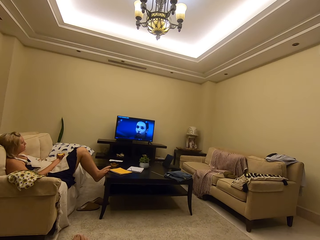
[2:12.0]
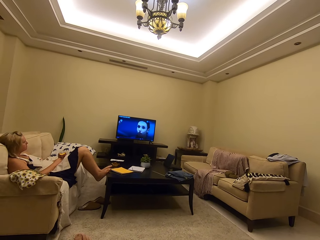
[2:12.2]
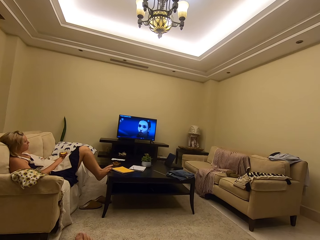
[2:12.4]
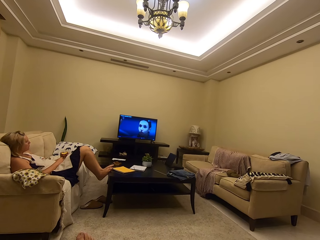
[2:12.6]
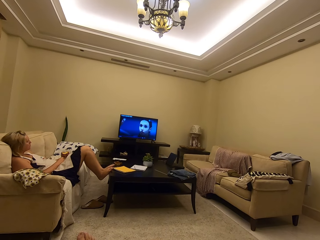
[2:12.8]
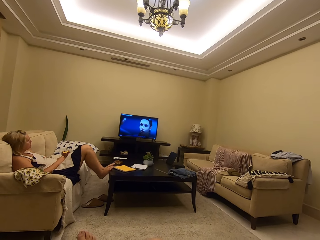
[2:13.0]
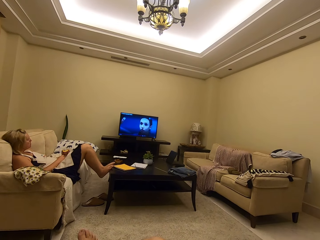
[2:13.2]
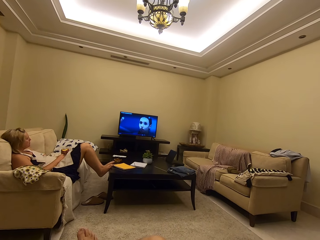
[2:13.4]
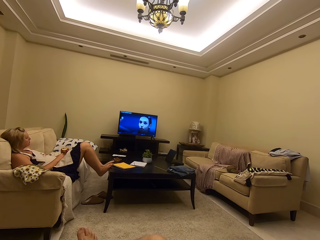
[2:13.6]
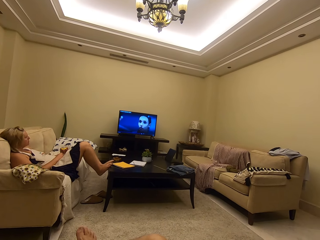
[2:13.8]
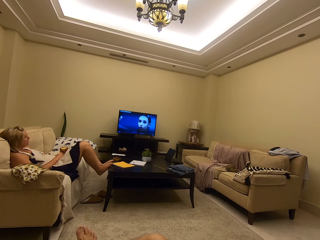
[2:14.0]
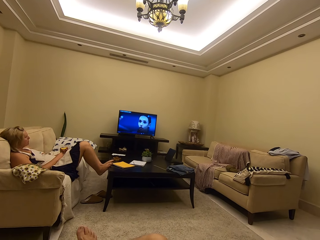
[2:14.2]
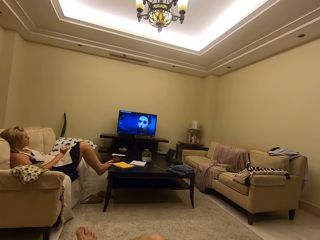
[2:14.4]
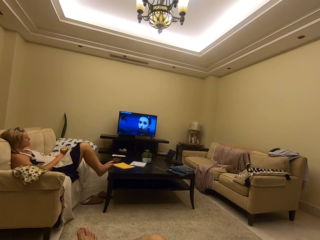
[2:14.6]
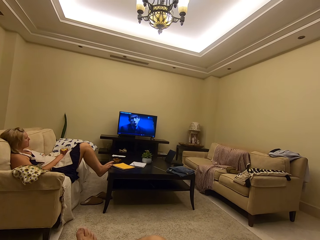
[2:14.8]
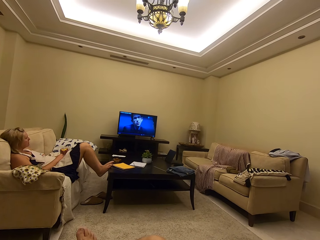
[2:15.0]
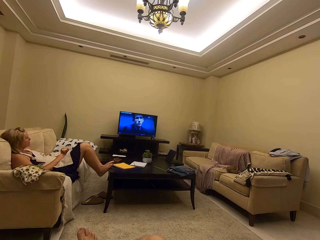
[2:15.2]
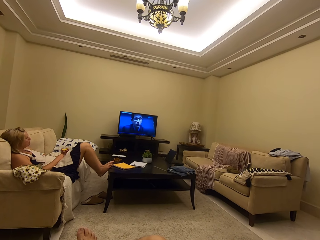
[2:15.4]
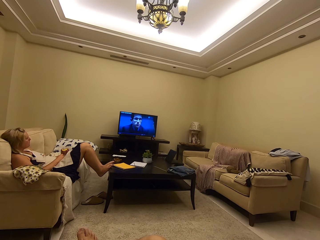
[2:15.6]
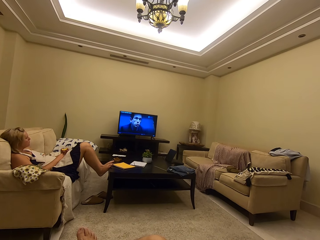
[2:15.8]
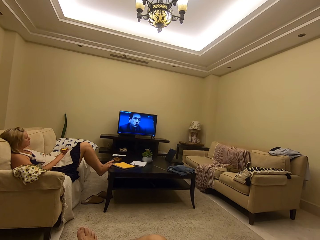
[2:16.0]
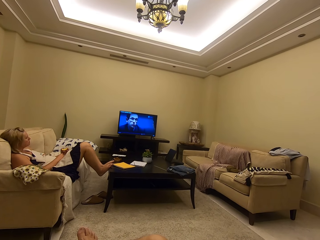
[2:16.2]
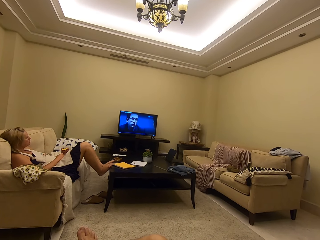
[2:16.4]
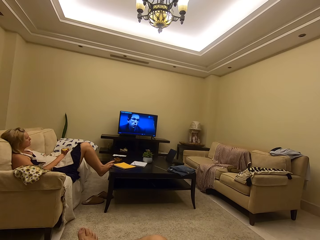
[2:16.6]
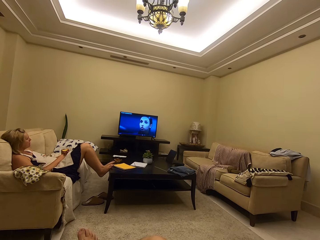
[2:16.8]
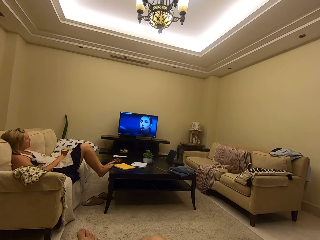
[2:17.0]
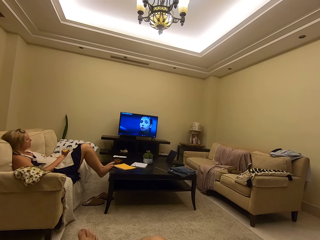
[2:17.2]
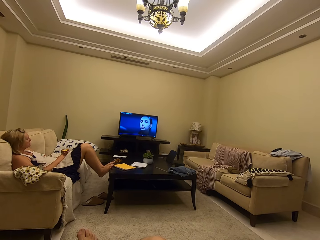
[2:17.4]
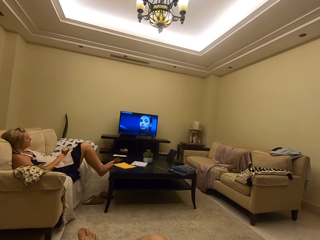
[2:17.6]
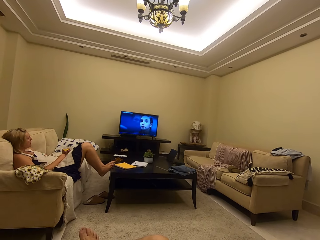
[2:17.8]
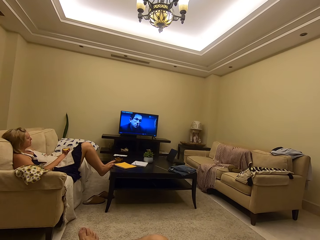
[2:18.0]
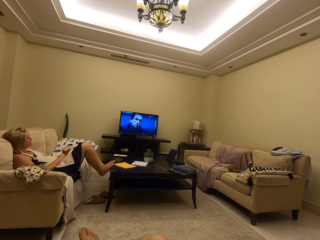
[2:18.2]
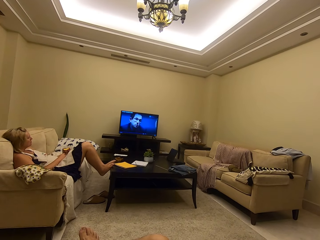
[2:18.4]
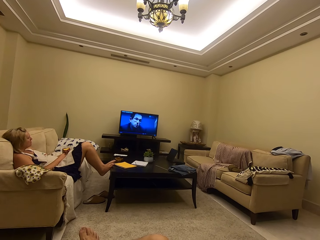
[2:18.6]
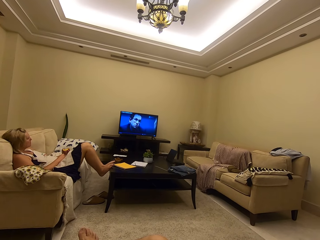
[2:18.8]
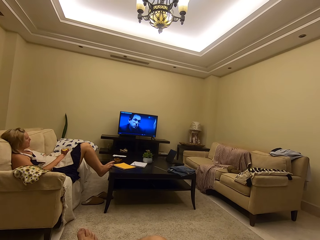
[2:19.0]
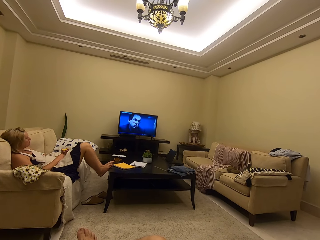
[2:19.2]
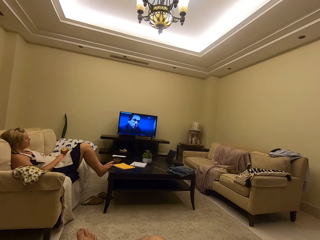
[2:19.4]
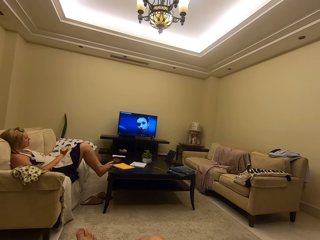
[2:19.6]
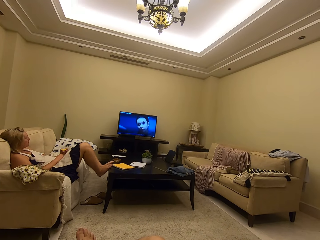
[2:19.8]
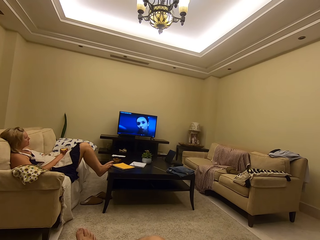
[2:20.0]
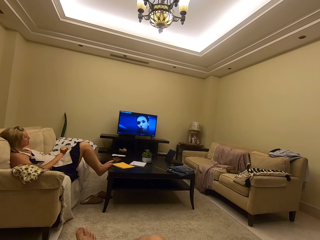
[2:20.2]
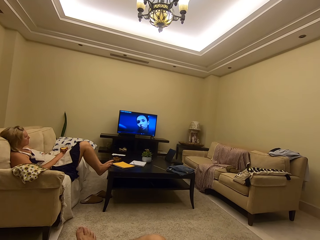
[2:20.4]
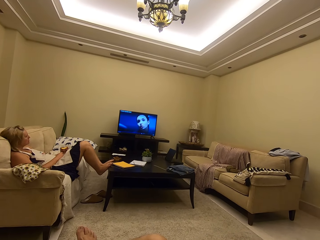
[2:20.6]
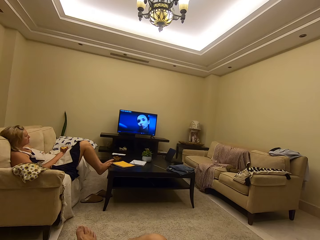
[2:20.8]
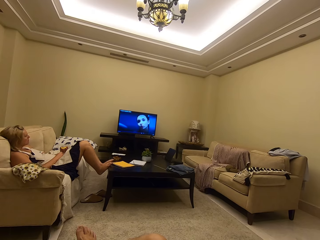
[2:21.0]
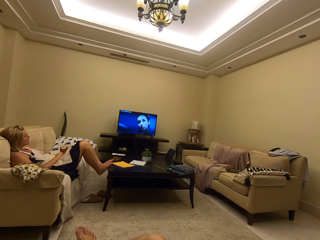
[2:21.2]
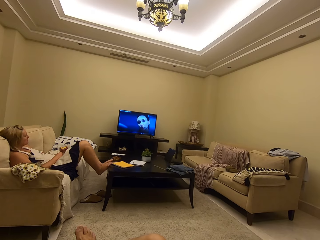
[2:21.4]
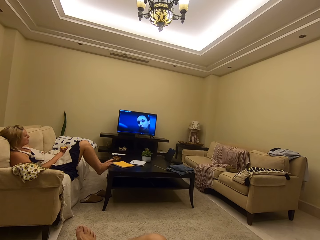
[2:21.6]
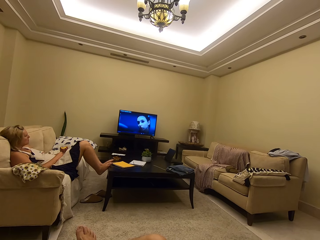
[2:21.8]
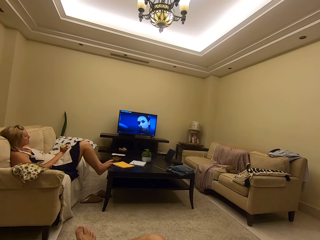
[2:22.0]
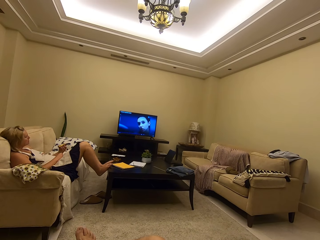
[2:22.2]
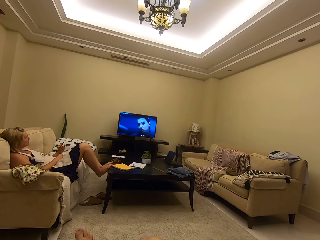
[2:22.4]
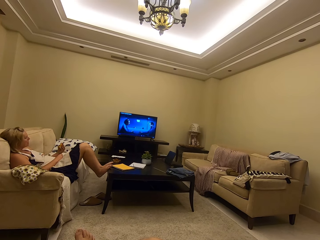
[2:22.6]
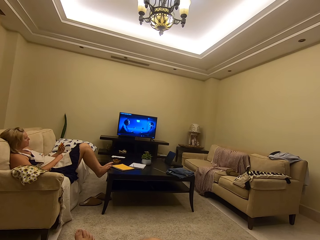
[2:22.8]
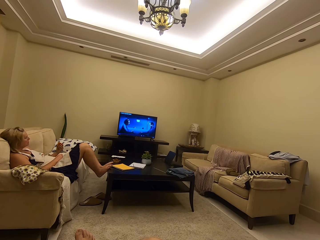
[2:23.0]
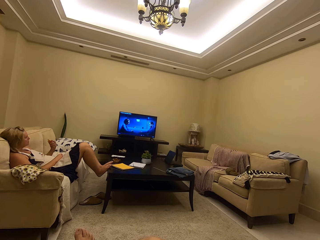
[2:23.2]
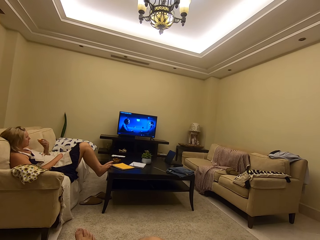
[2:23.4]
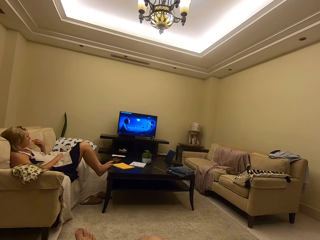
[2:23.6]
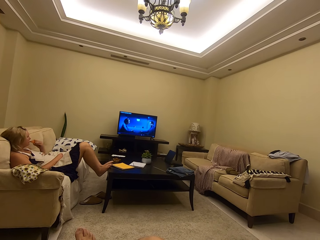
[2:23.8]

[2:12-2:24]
A person watches TV on the couch.

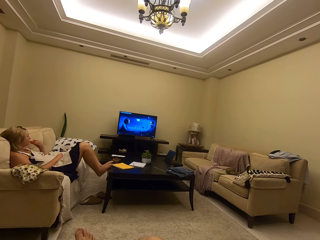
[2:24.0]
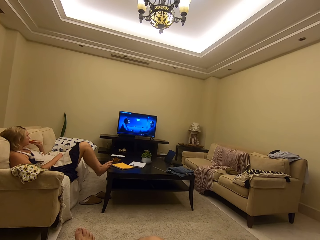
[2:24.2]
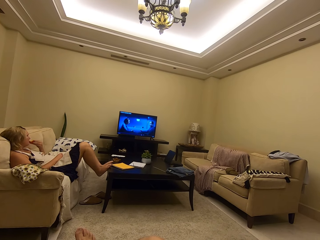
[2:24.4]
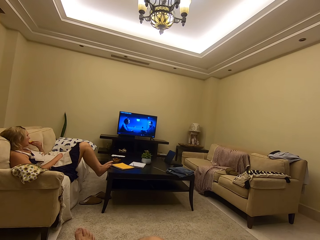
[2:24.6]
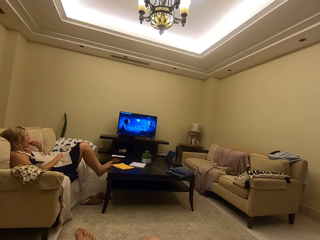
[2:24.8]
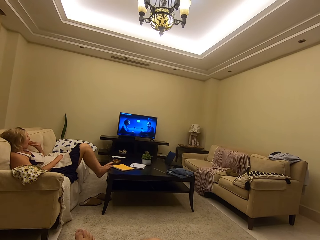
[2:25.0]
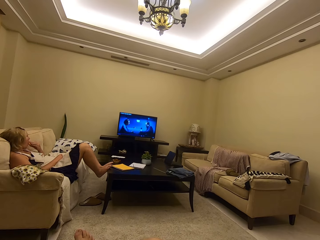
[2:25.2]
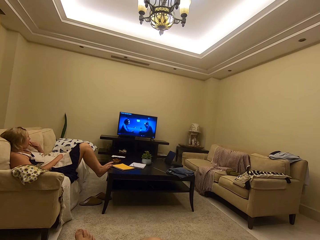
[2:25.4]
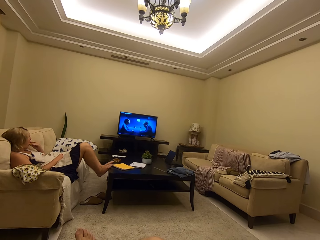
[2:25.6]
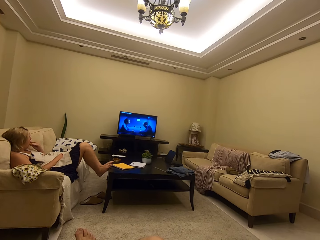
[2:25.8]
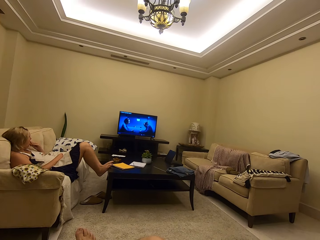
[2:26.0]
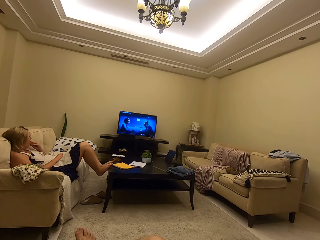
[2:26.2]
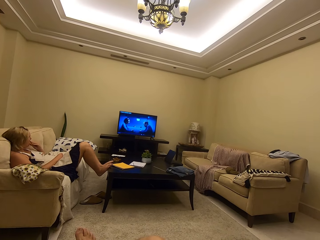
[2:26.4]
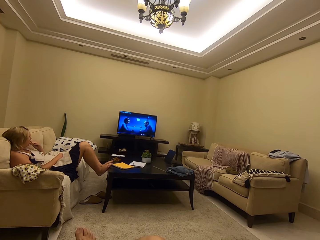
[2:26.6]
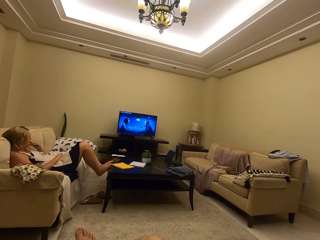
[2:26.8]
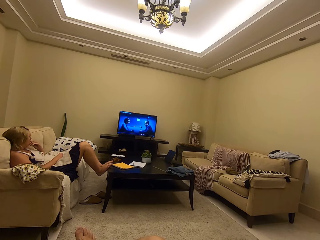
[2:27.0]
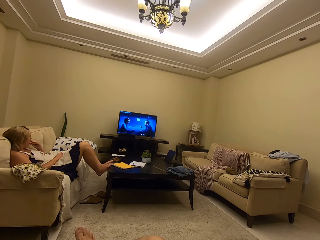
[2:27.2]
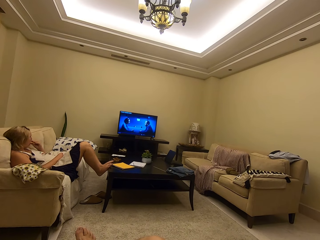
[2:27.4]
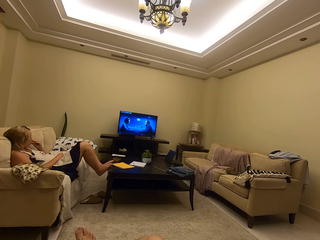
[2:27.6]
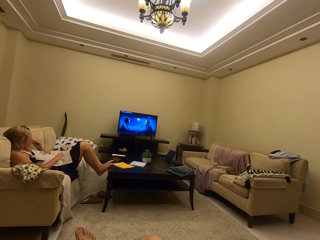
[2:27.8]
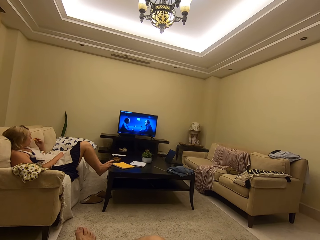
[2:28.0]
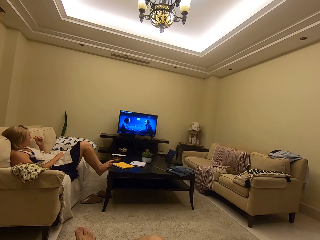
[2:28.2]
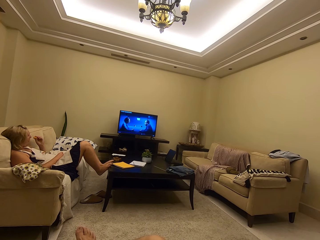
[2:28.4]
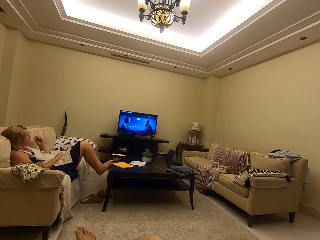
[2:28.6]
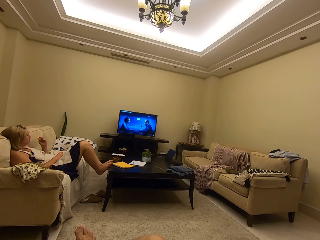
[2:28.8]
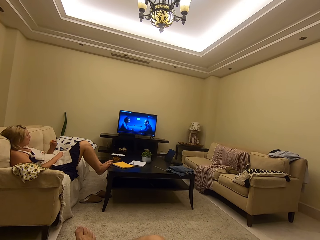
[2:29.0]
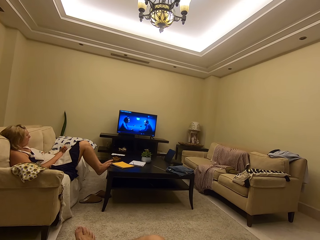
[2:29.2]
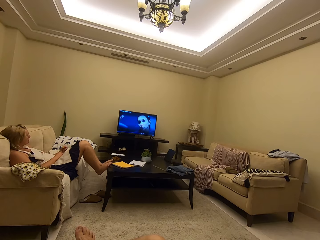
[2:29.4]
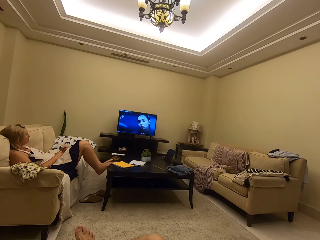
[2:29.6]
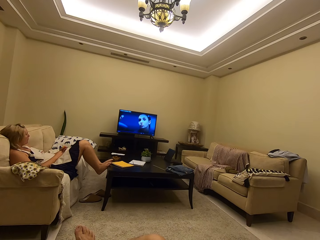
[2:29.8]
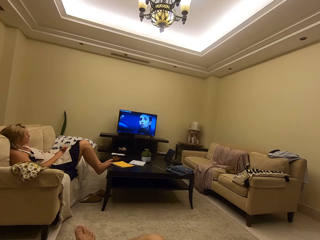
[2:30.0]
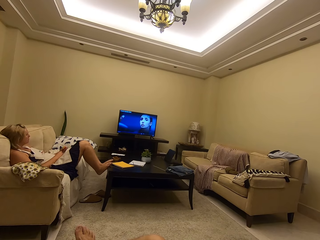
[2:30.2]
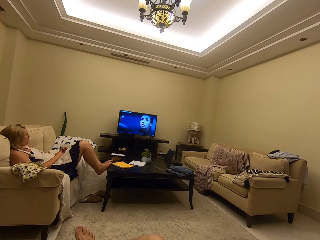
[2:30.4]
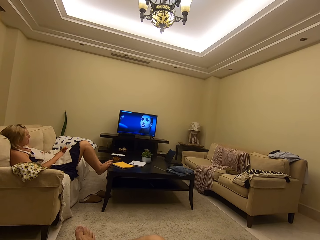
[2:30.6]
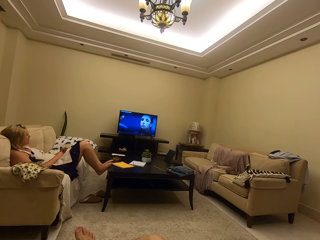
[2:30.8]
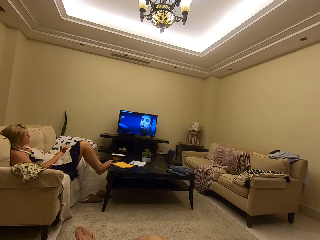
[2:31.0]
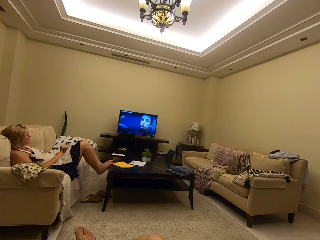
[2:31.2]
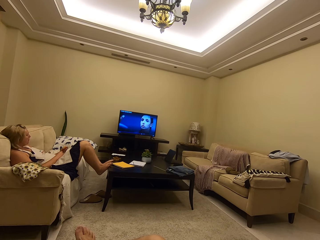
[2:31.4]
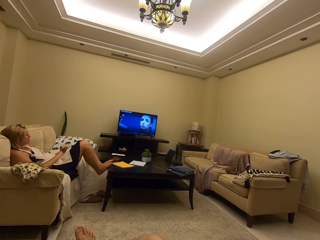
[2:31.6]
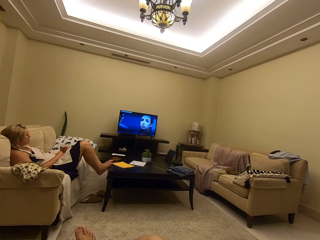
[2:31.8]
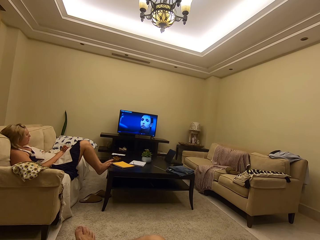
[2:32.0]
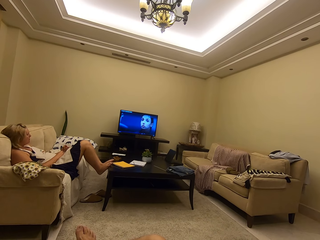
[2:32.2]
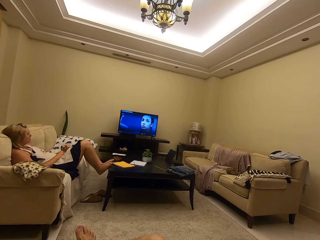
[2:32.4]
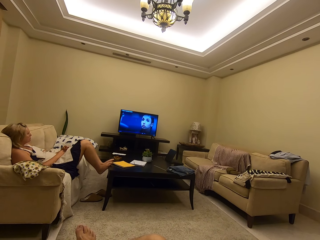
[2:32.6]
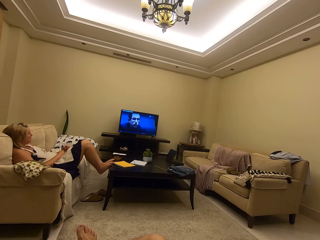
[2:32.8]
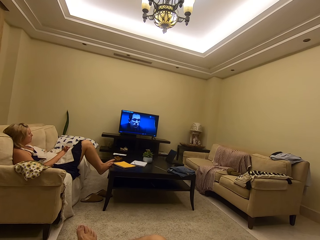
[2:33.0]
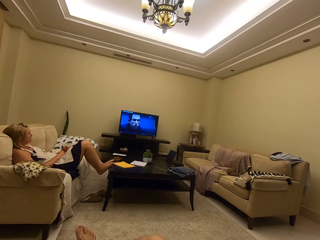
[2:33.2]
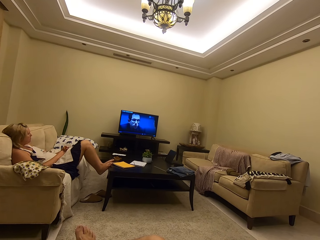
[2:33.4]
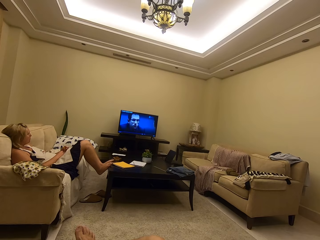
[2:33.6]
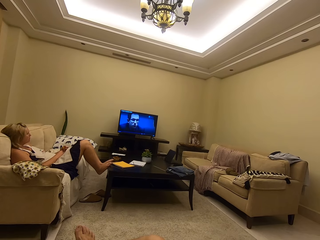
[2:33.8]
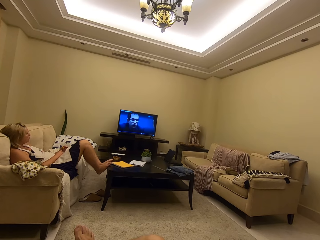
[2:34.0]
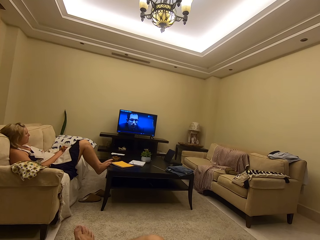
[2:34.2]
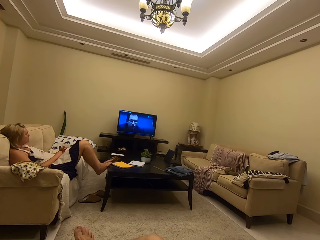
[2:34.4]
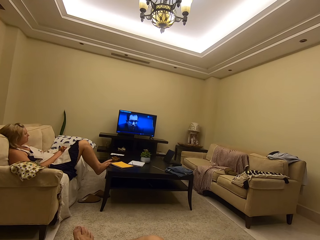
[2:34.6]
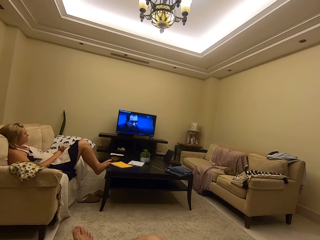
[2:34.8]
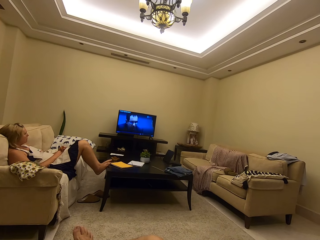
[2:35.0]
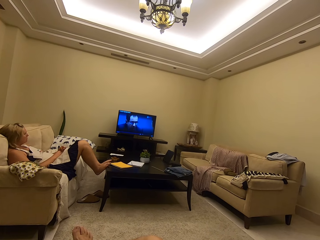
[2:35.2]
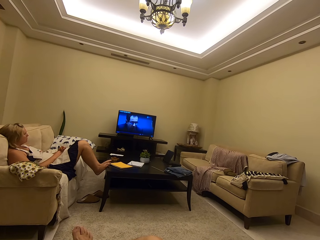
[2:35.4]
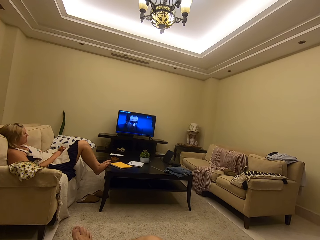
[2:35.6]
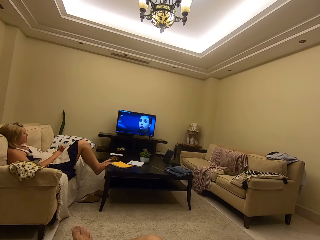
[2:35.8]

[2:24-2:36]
A person eats the fruit. The camera wearer watches the TV on the couch.
